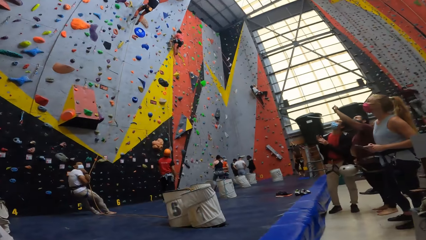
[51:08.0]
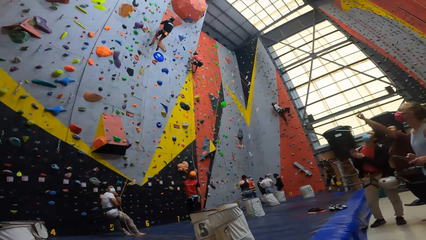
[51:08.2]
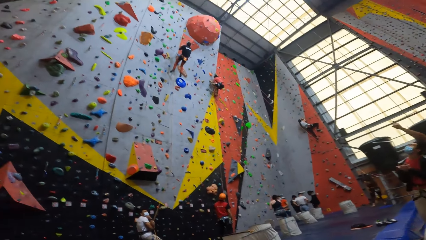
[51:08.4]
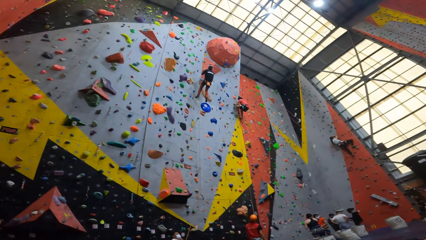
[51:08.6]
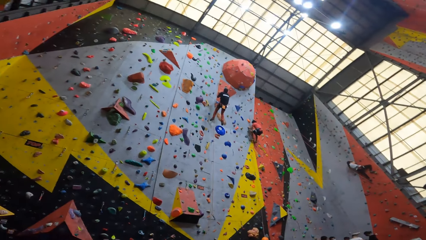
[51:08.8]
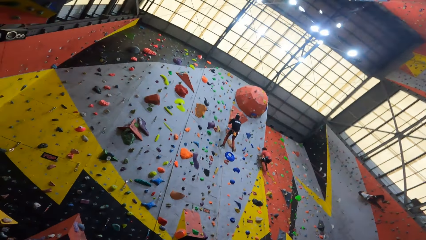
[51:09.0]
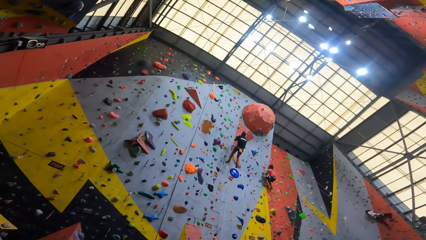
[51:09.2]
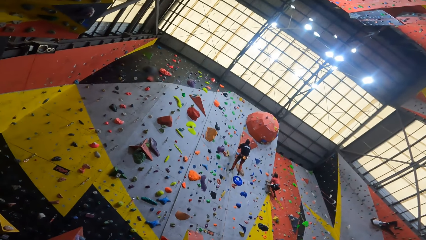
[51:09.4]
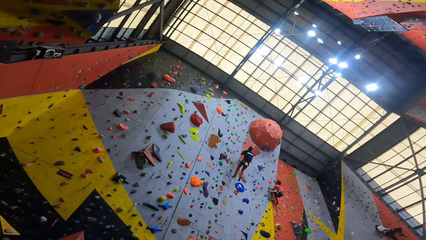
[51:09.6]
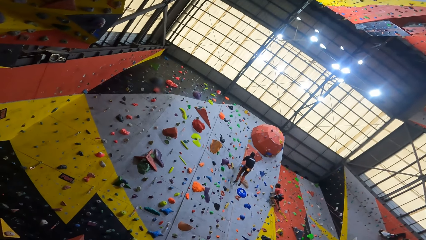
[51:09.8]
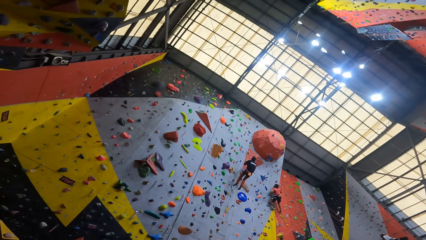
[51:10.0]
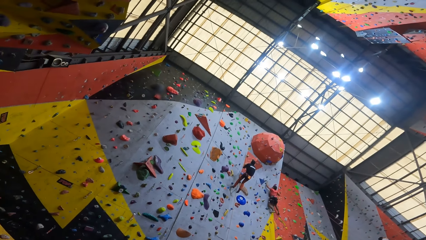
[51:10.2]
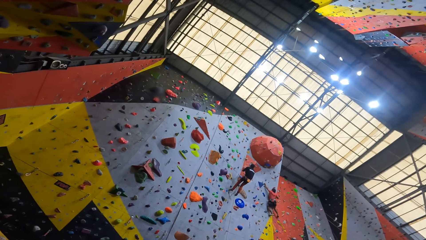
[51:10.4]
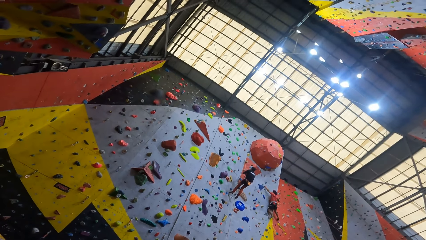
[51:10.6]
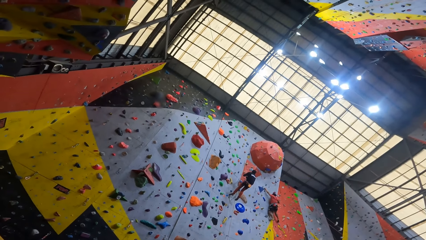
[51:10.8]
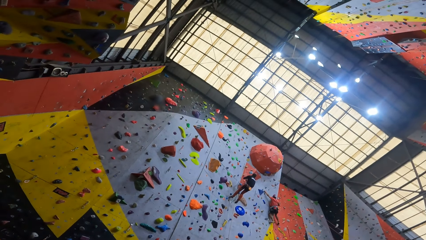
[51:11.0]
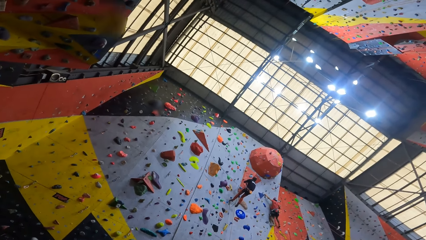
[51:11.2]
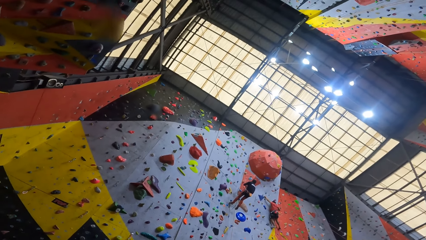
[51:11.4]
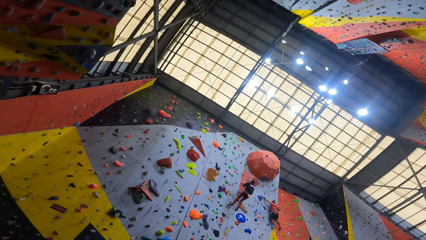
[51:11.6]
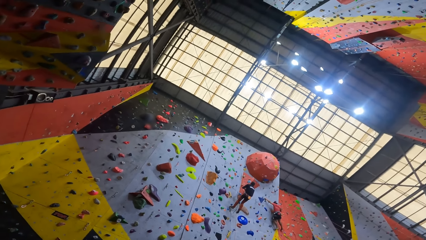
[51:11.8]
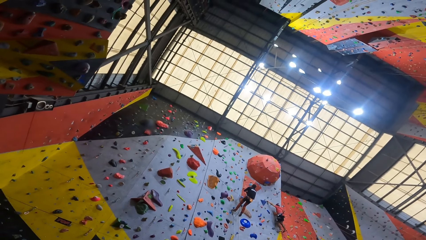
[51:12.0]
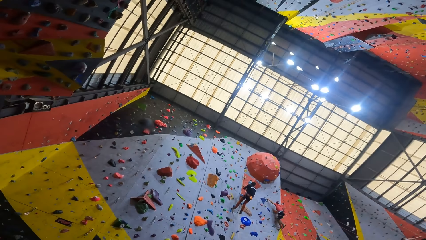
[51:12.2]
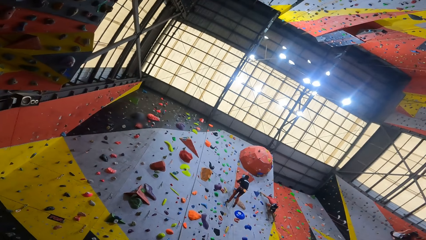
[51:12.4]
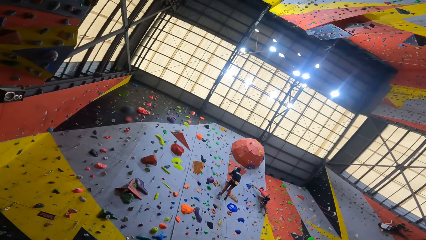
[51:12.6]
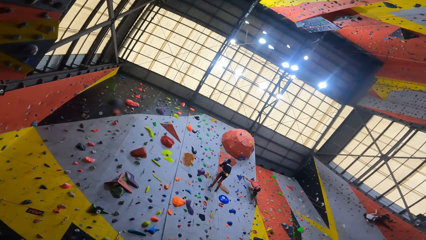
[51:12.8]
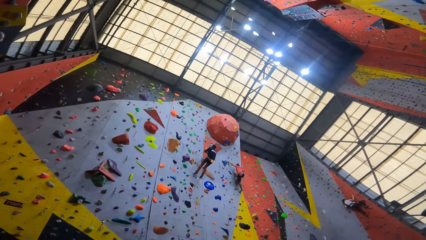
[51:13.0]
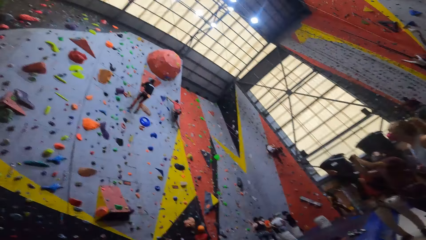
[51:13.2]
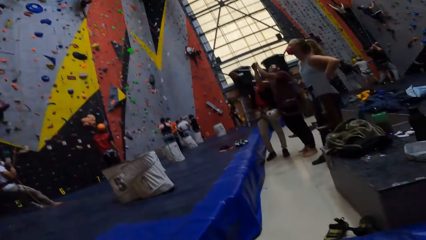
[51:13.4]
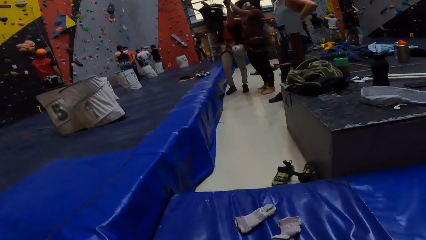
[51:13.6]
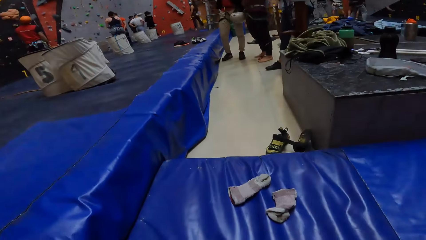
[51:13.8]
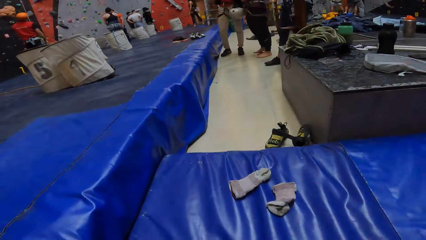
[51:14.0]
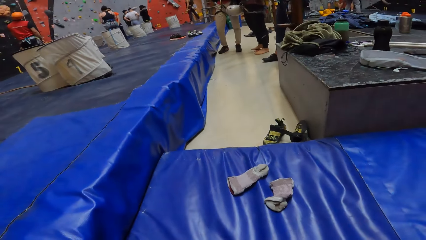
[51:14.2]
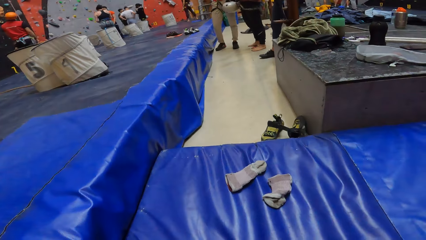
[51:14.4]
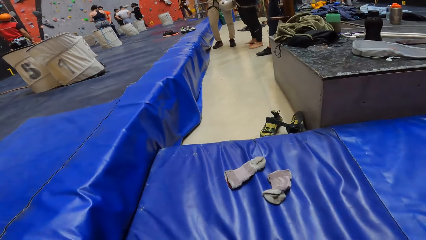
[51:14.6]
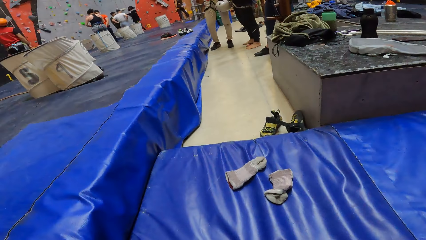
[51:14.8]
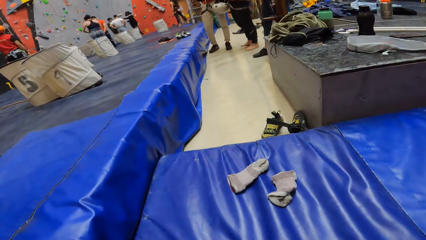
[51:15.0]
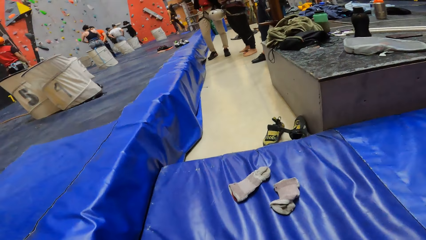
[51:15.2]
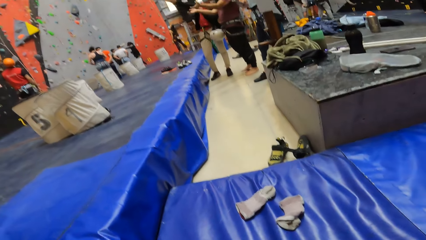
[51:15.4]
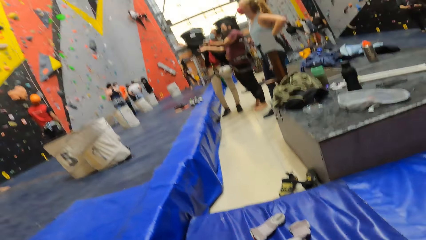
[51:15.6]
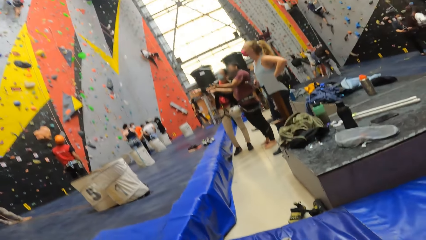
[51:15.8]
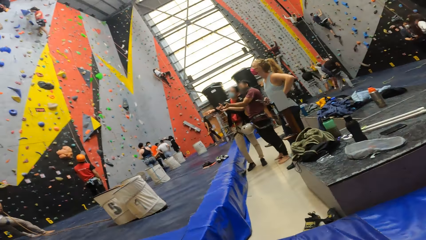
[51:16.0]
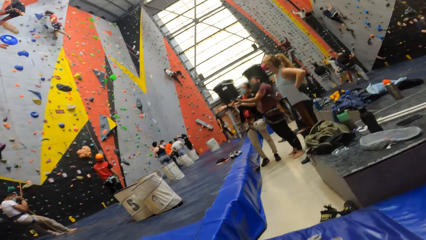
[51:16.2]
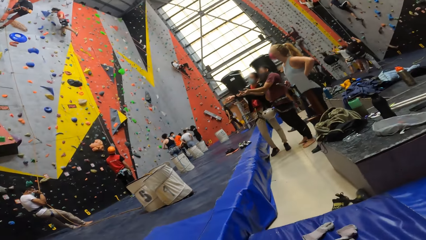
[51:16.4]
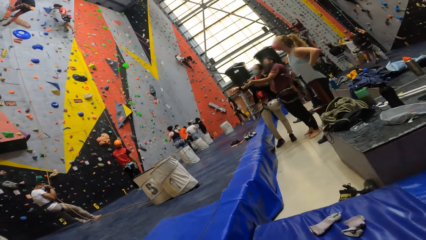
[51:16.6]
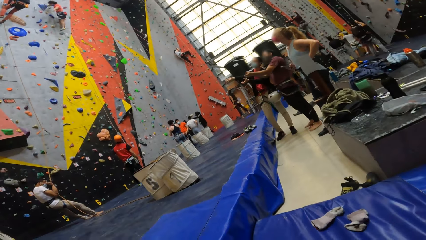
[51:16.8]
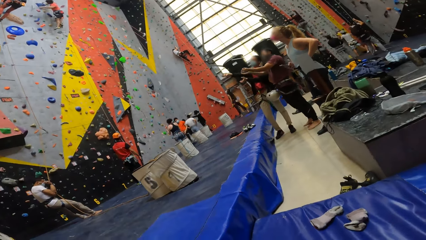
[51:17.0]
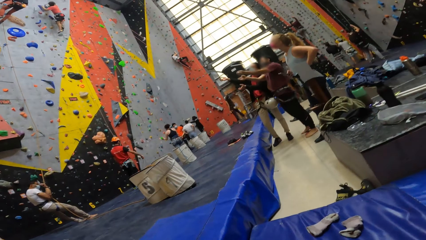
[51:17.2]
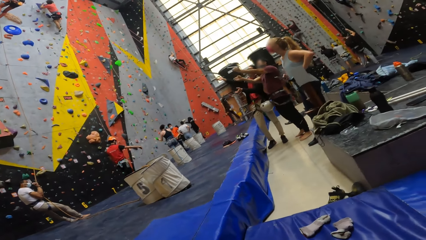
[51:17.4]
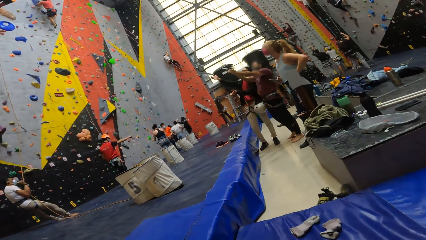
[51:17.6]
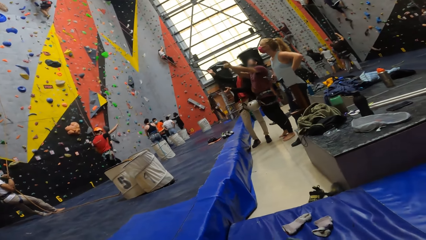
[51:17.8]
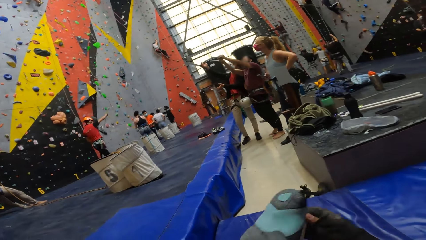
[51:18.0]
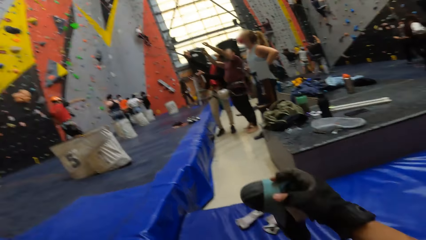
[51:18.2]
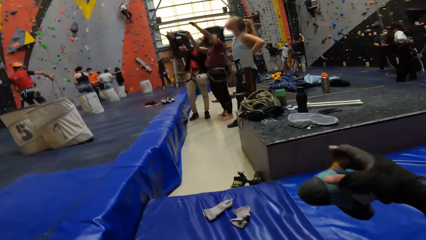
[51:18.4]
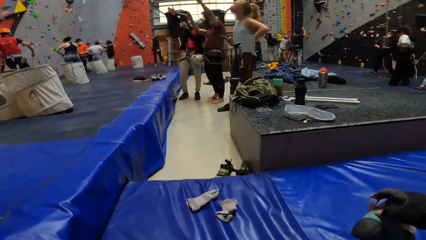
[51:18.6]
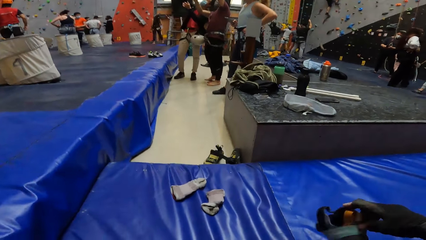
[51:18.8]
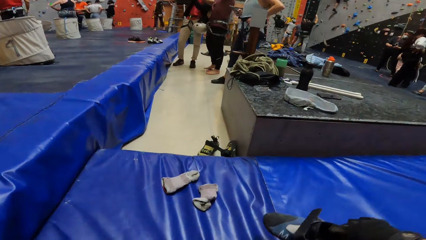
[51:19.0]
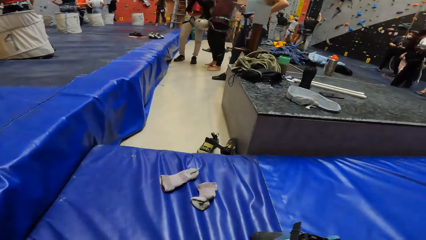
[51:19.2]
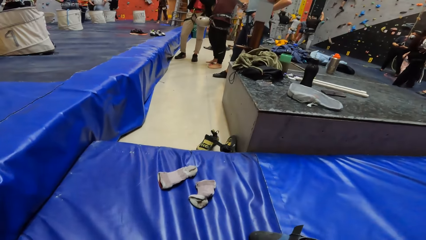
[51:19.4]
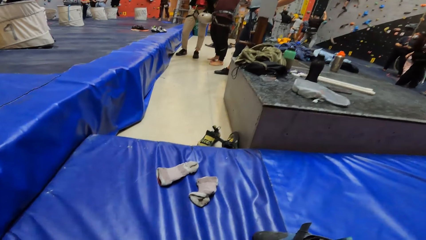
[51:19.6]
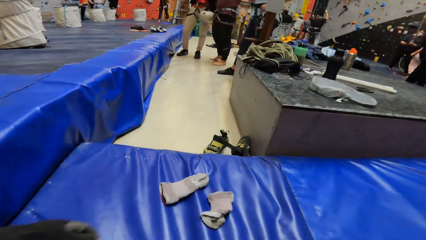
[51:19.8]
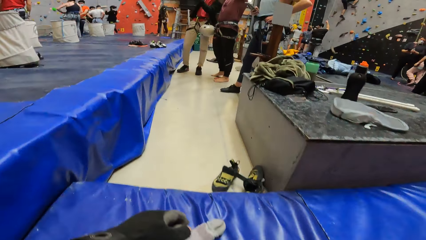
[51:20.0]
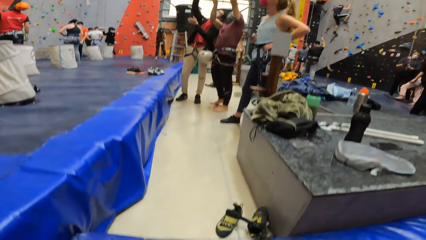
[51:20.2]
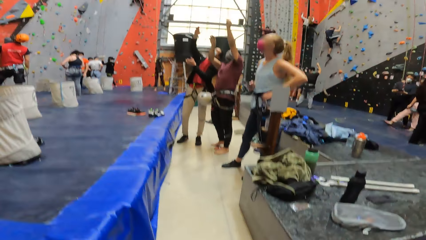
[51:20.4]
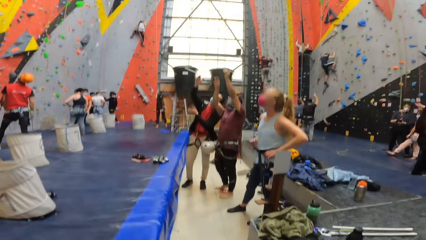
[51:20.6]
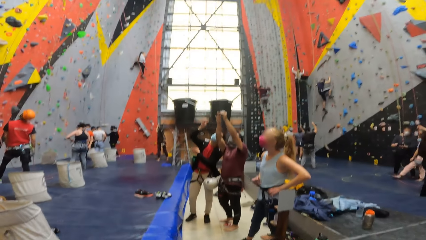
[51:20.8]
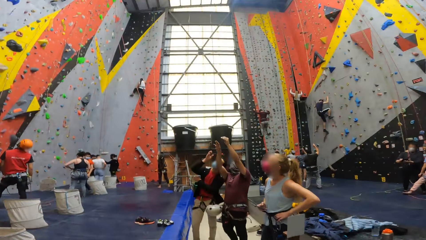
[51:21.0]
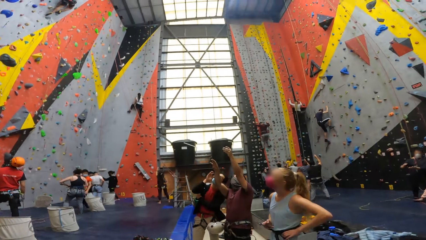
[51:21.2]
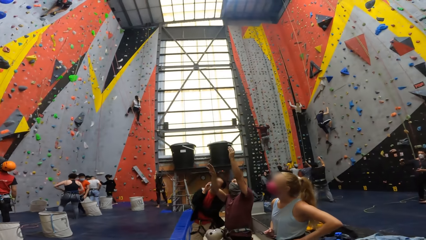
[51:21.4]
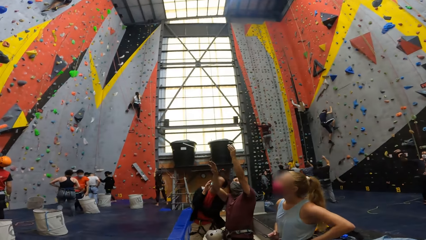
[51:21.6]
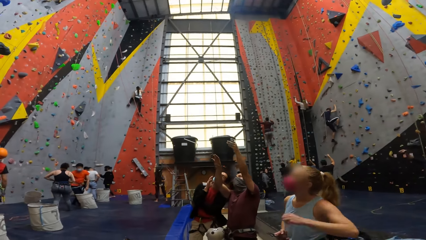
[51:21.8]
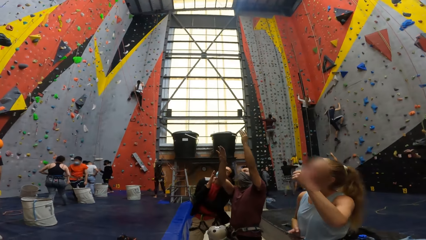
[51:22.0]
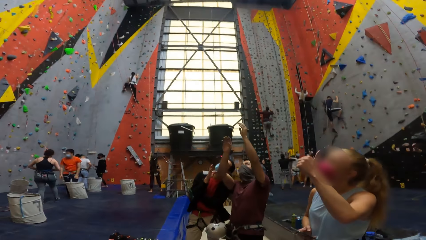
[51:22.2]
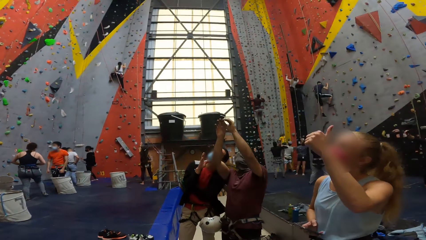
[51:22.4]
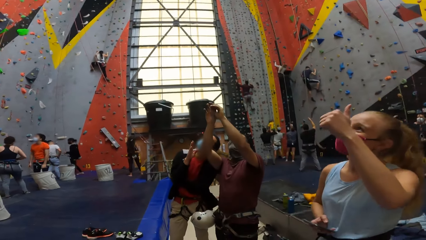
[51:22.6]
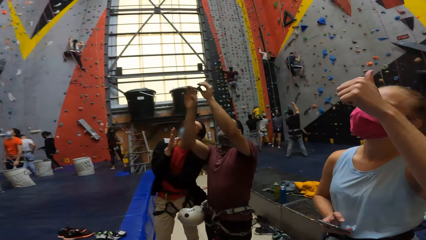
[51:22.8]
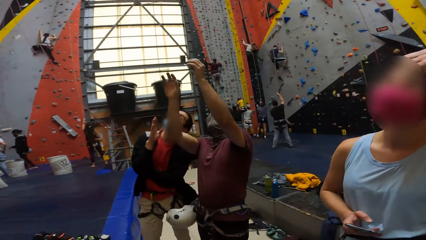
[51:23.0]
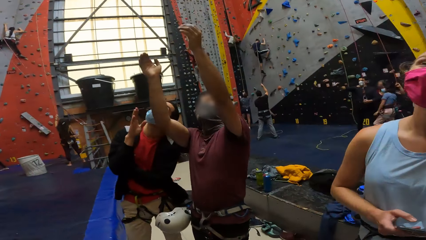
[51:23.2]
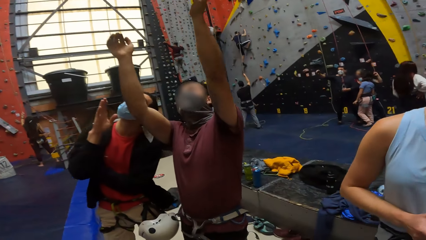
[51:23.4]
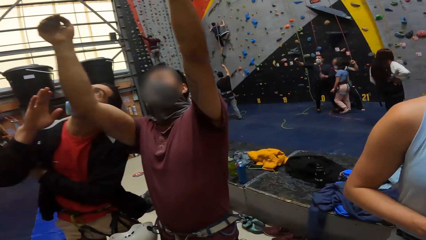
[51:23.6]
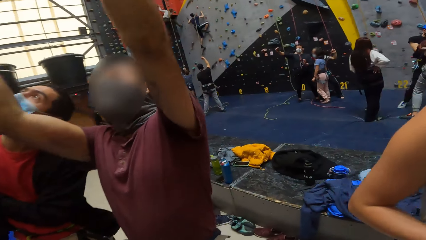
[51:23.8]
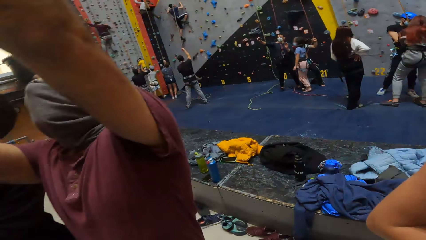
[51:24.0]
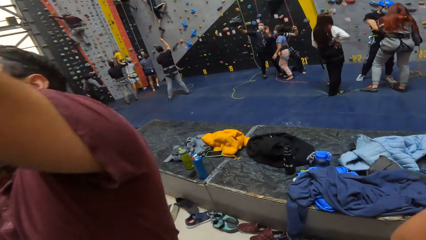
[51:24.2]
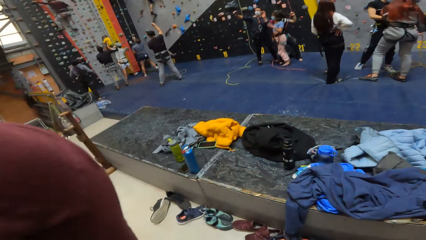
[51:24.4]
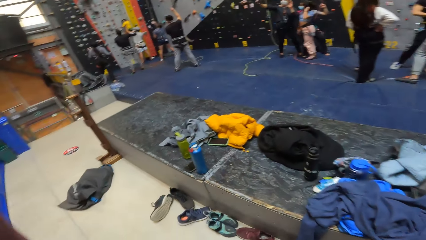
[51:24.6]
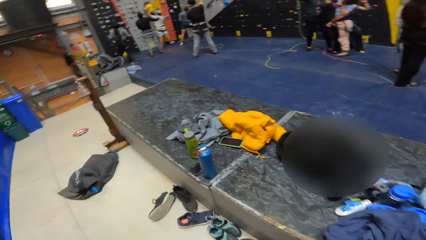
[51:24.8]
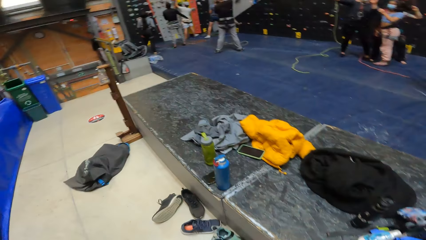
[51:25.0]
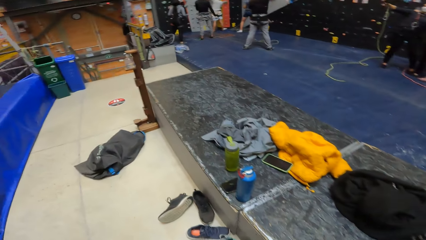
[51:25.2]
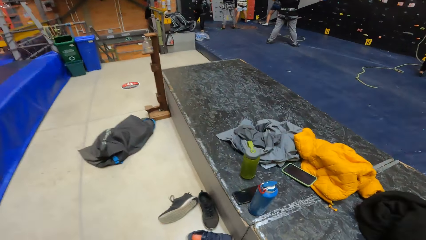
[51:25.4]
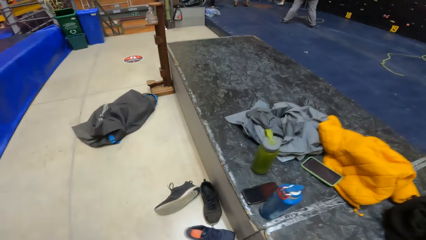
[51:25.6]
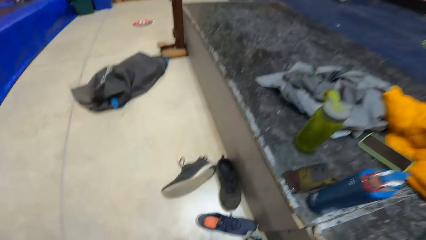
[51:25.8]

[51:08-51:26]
The camera wearer looks around. They put down the shoe. A man points up. Another man points up. The camera wearer walks around.
